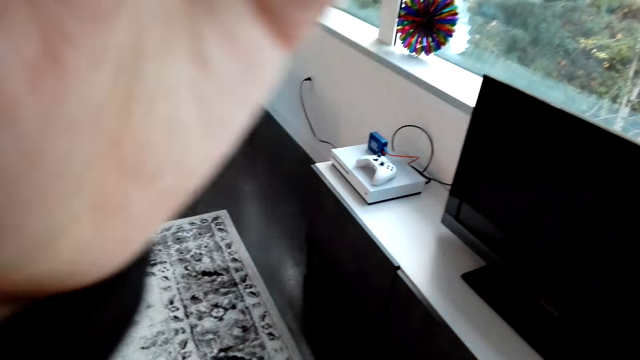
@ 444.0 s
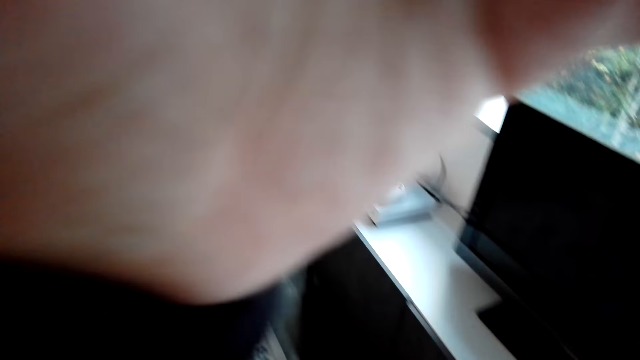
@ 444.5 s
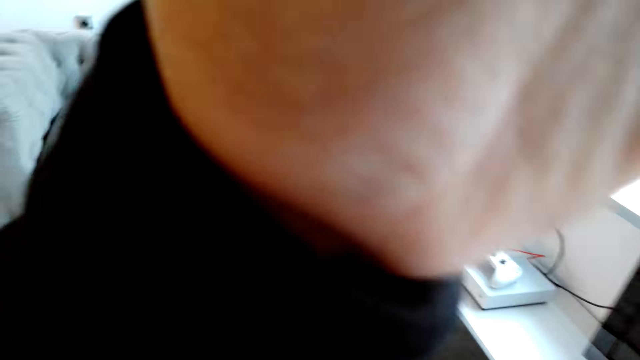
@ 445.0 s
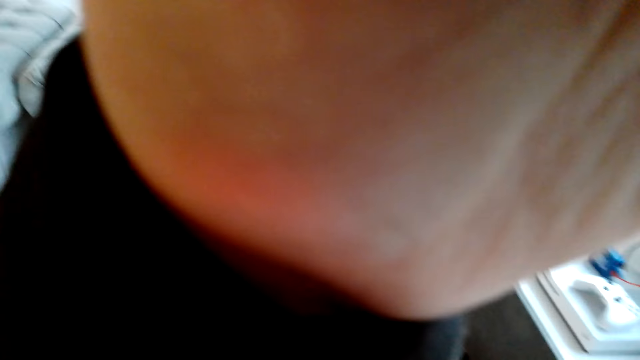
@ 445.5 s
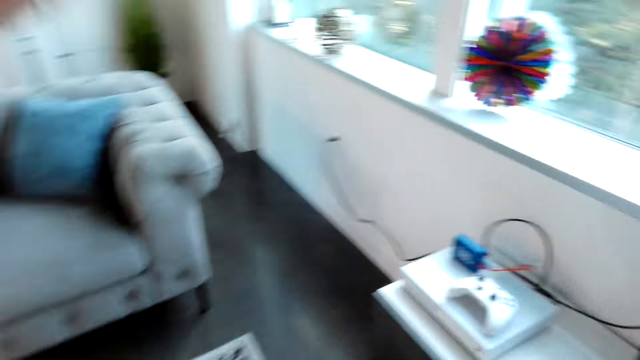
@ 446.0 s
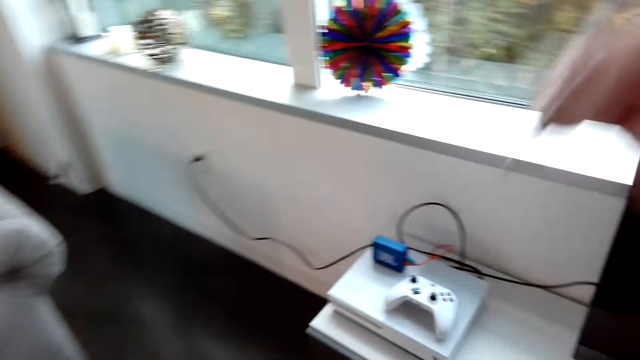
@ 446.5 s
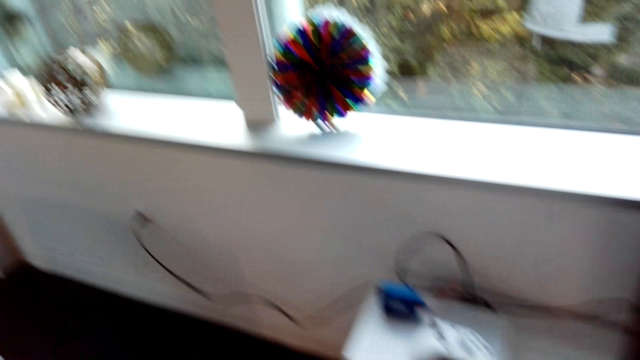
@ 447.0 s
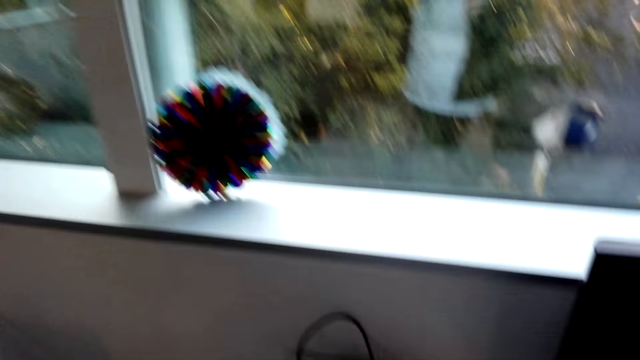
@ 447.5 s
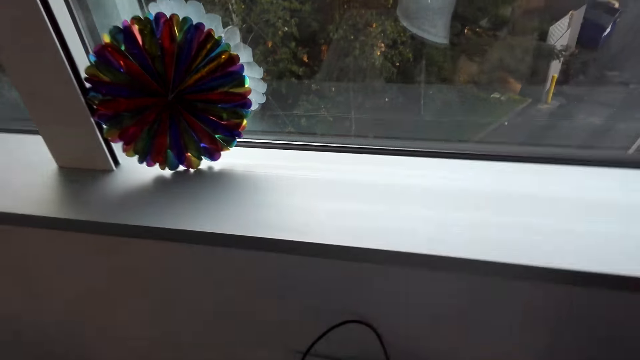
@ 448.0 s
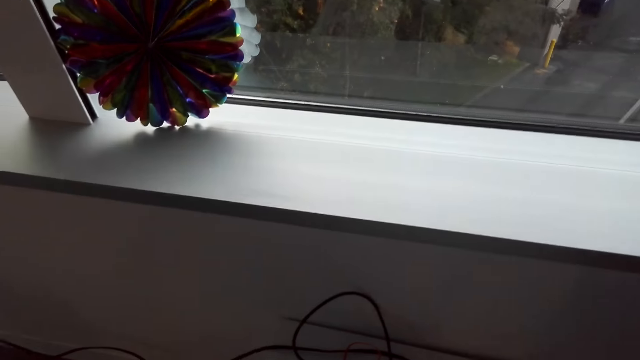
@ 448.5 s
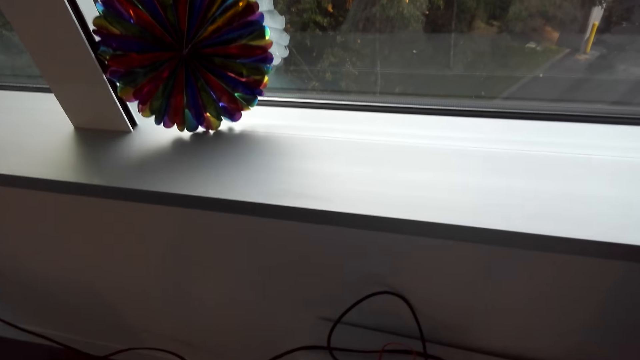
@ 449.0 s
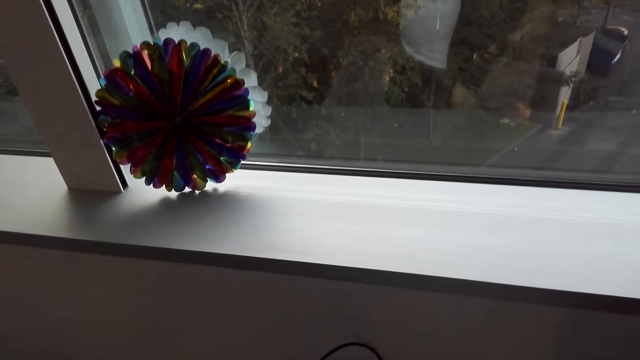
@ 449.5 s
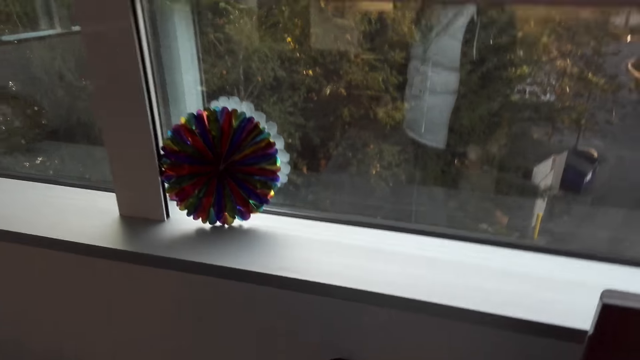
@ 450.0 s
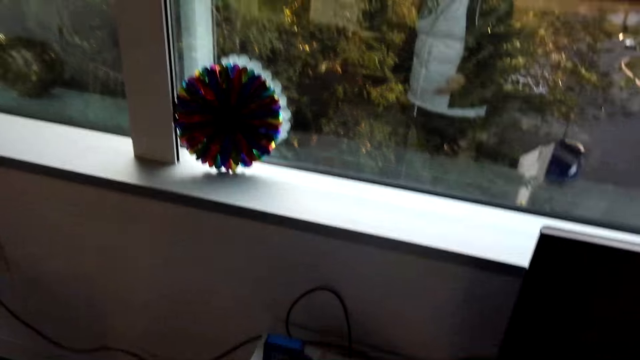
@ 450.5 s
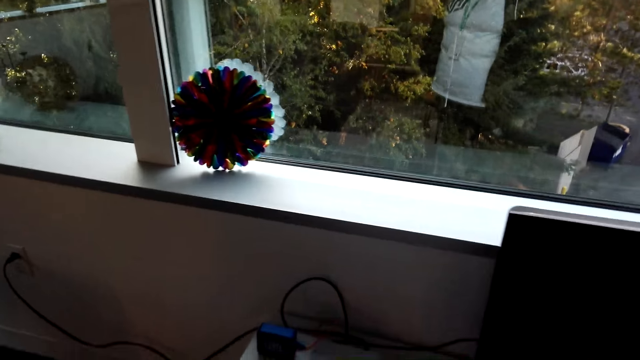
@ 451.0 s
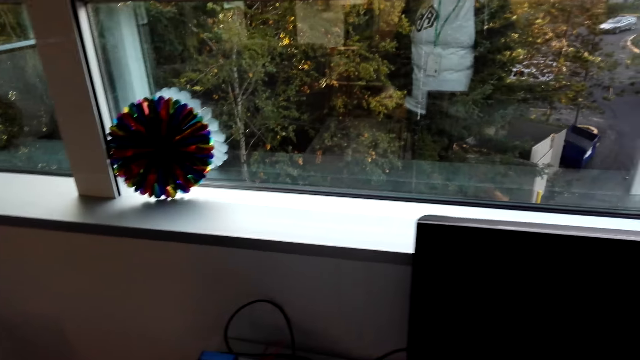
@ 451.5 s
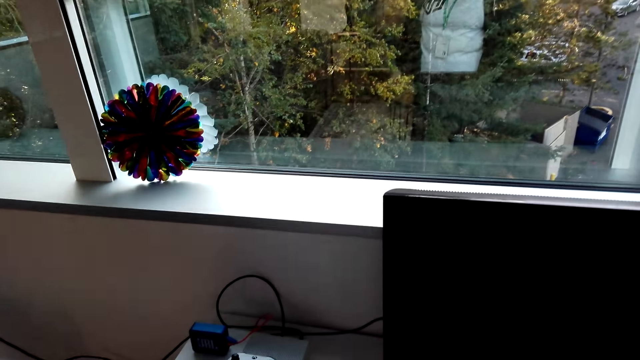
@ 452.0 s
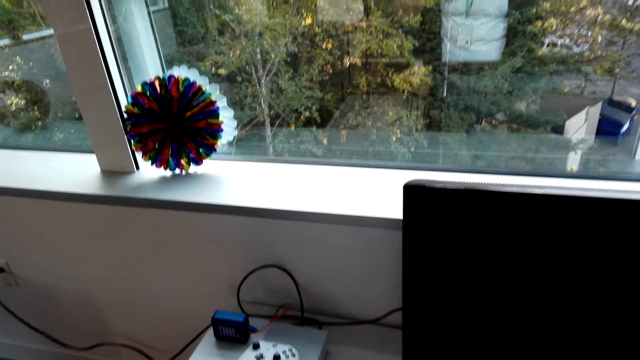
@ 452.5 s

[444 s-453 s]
The camera wearer touches the body camera. They hold the camera. They walk around the apartment. They look around the apartment.

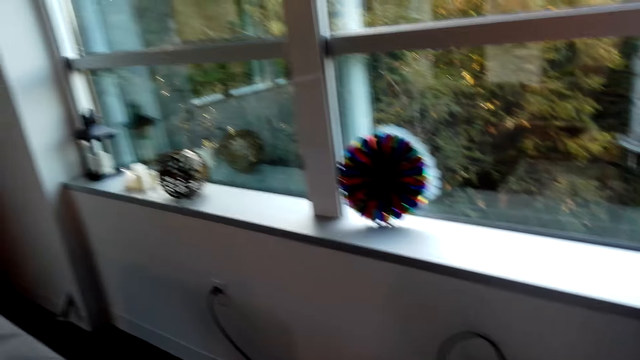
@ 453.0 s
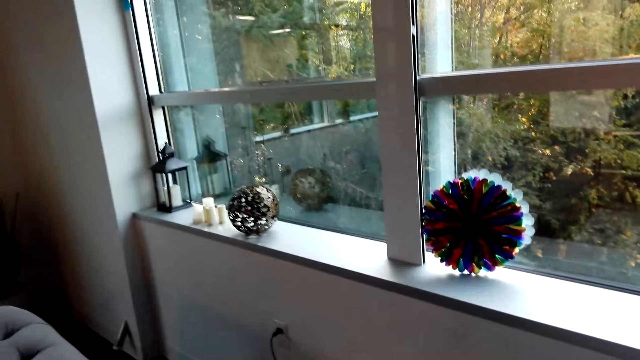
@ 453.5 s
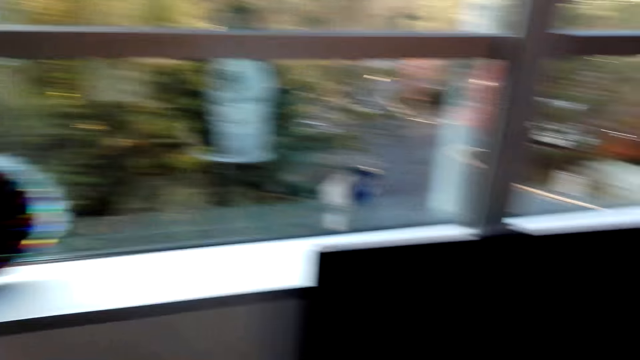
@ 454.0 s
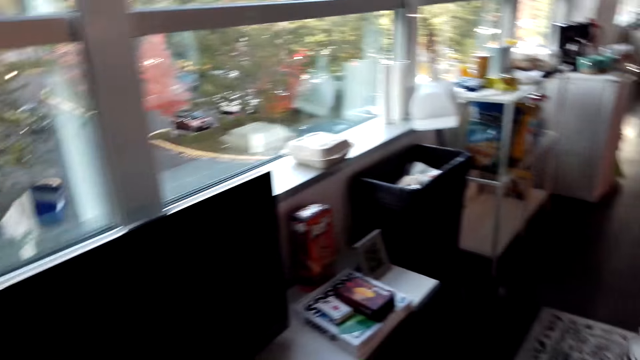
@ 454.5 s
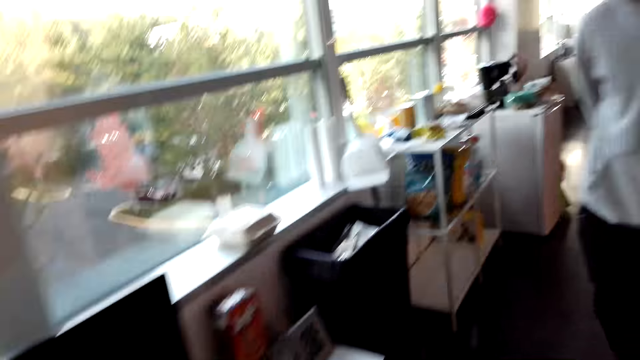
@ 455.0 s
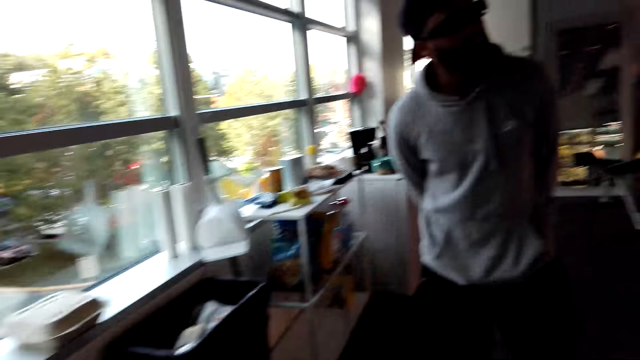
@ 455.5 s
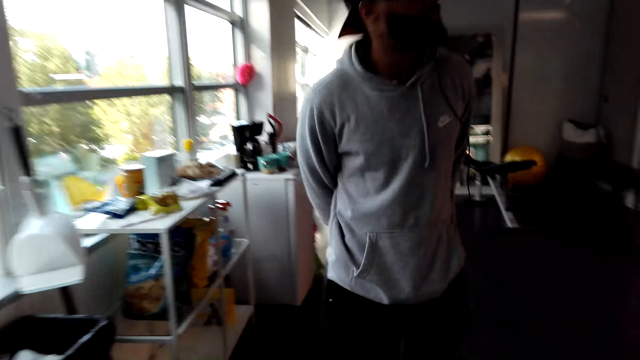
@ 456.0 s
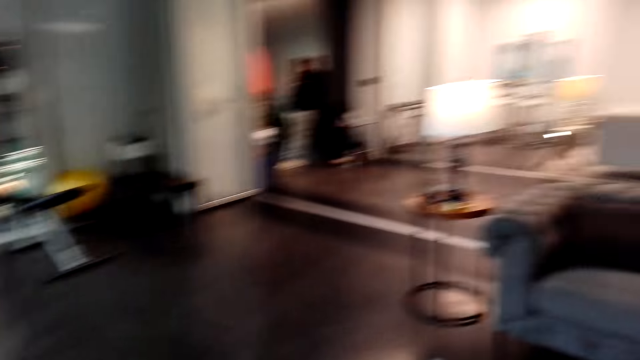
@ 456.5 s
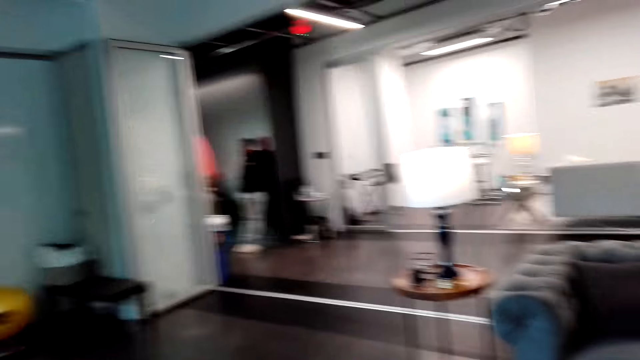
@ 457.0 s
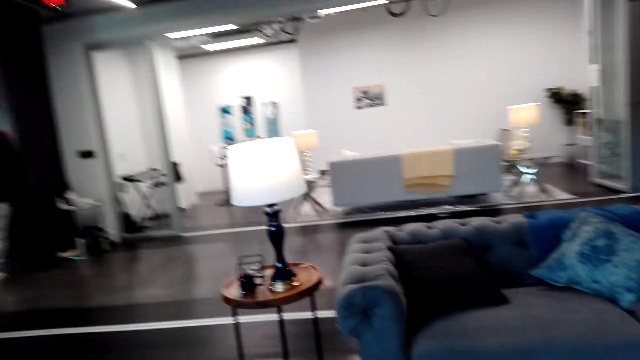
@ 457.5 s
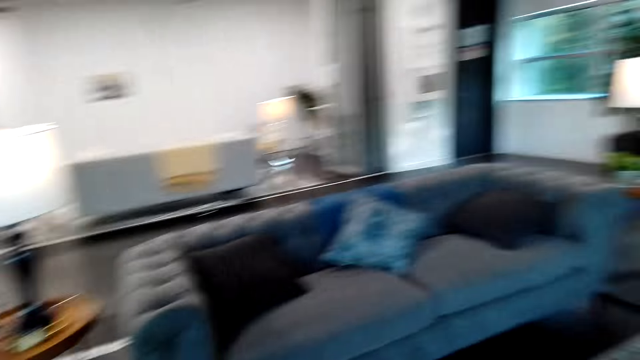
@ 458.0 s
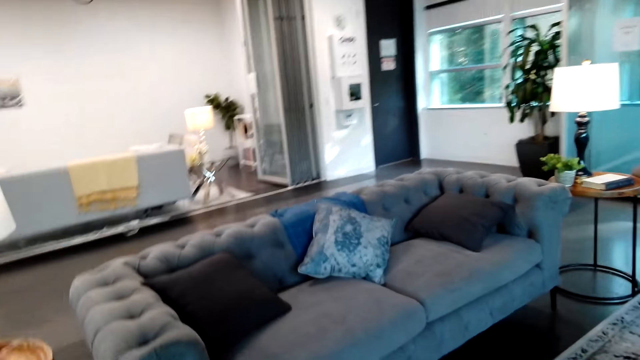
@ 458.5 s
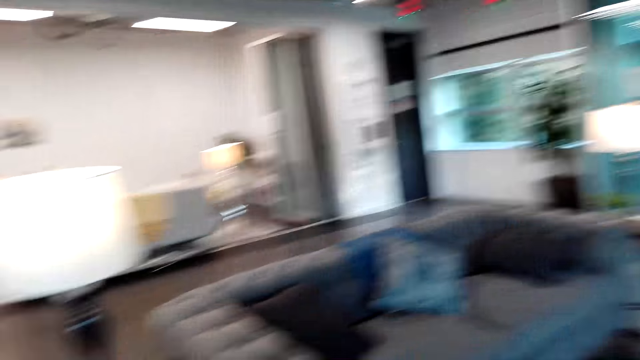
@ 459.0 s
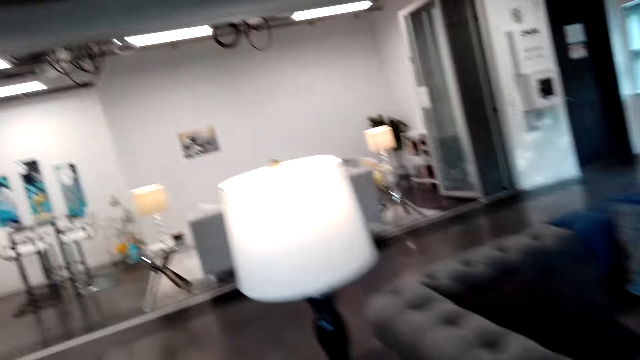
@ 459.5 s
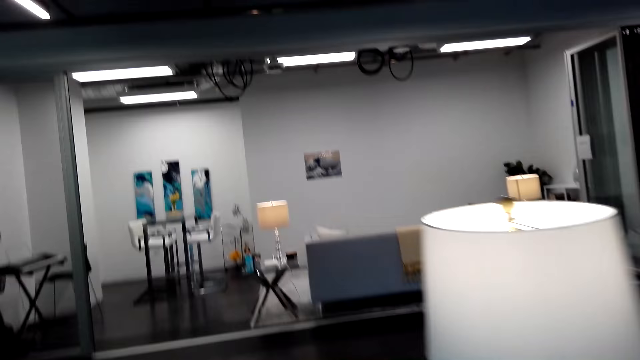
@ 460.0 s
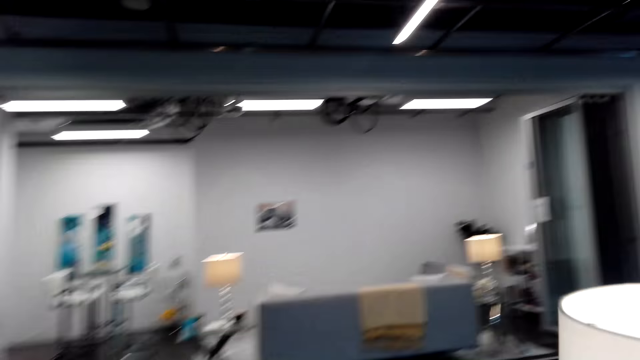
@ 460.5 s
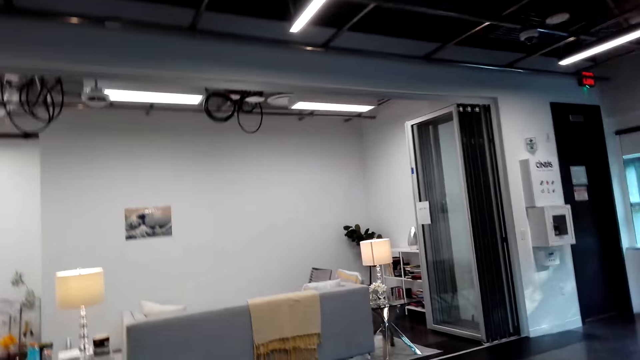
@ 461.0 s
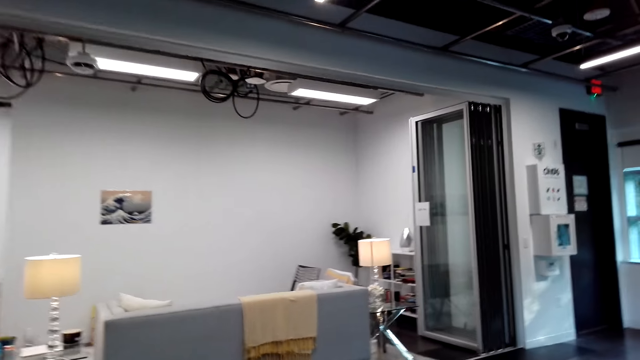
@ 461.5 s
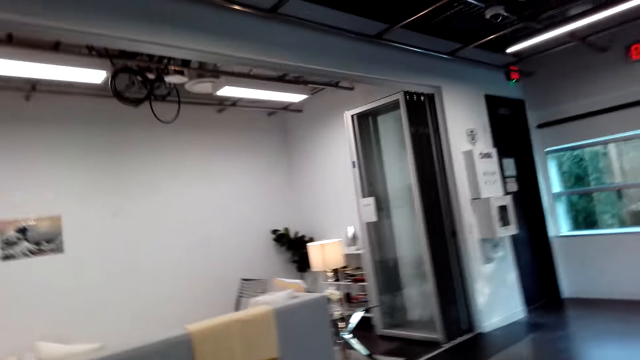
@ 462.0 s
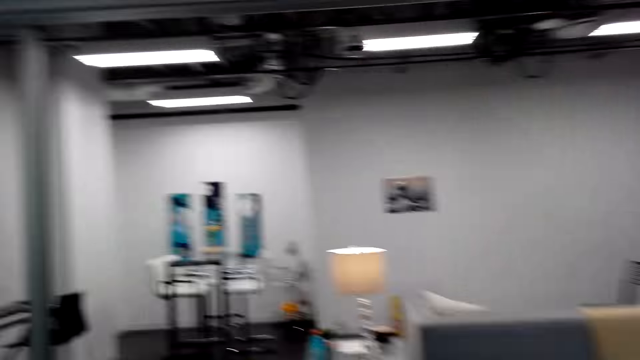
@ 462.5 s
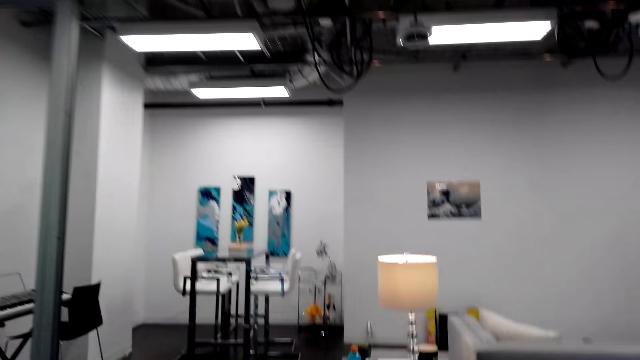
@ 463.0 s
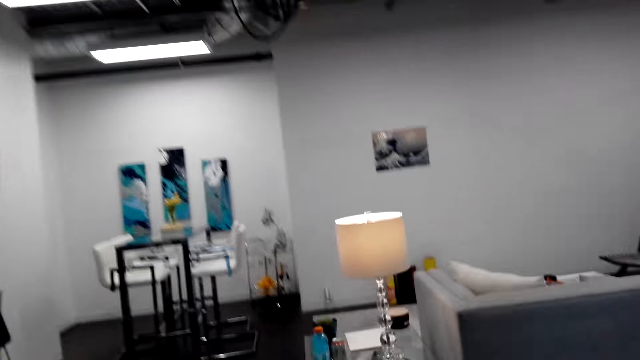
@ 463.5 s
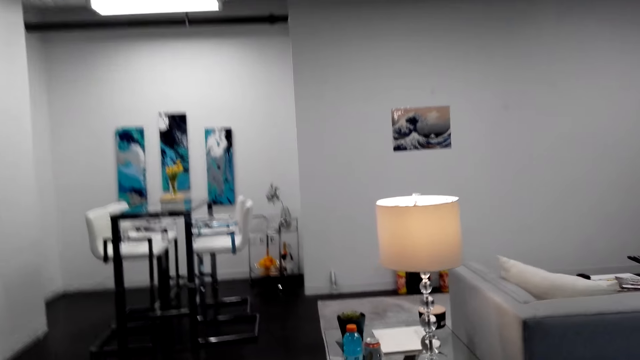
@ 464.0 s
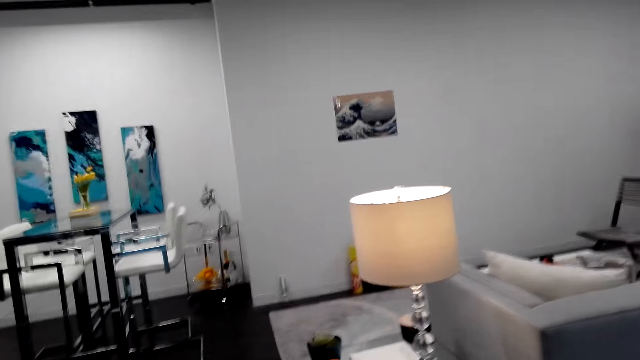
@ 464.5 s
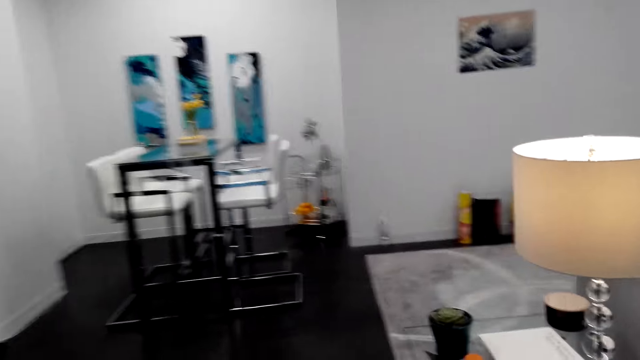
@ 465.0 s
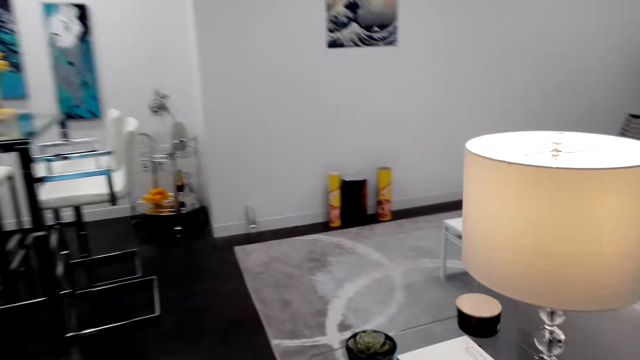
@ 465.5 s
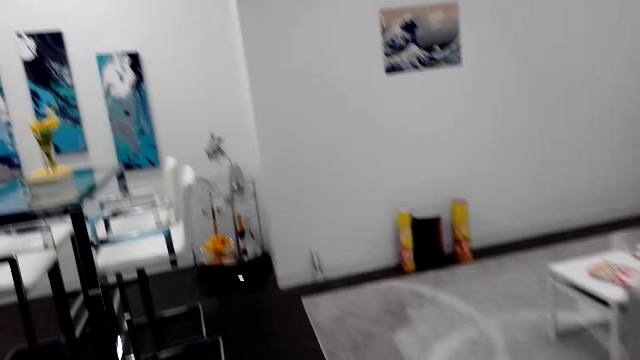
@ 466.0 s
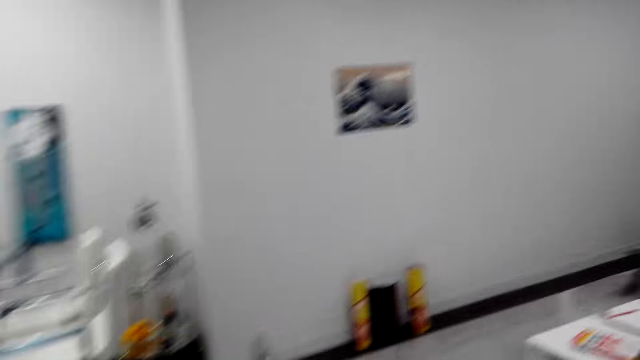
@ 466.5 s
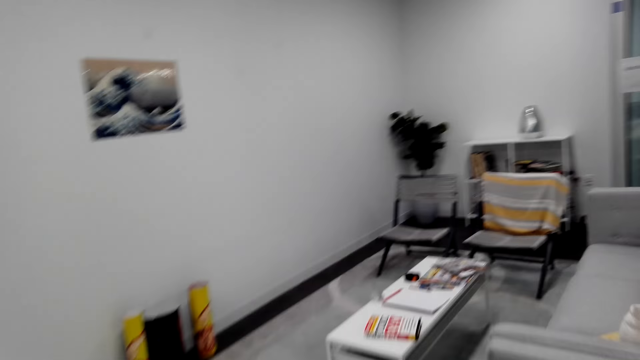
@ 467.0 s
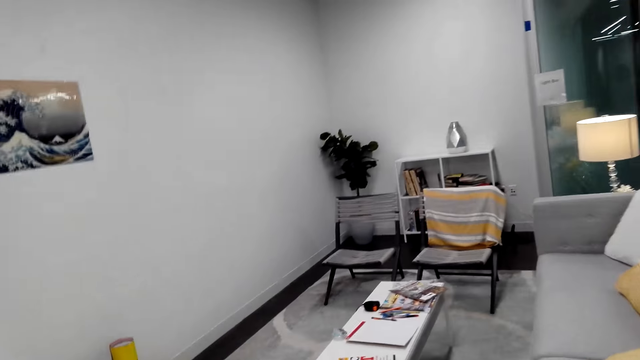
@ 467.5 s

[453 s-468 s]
The camera wearer walks around the apartment.
